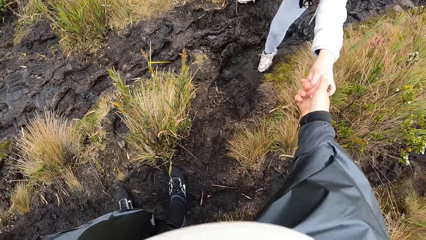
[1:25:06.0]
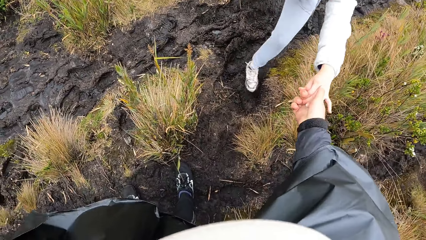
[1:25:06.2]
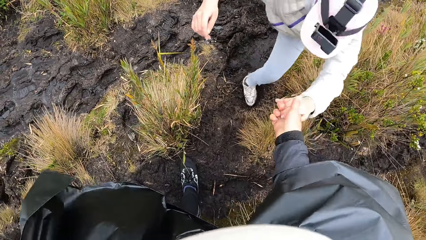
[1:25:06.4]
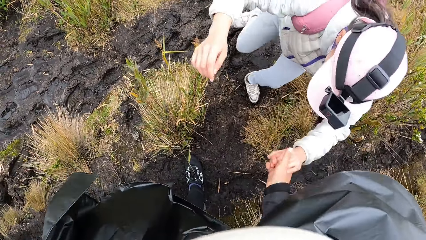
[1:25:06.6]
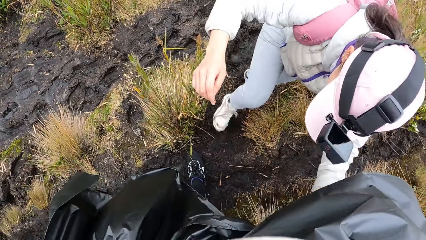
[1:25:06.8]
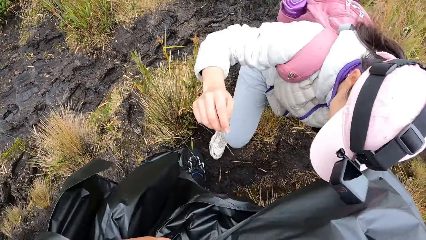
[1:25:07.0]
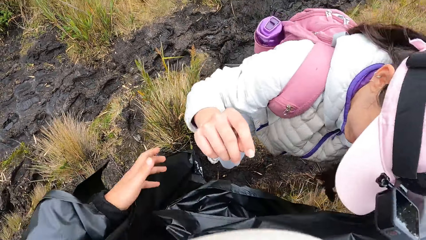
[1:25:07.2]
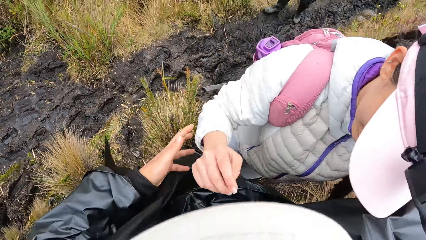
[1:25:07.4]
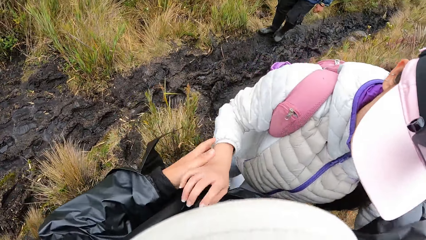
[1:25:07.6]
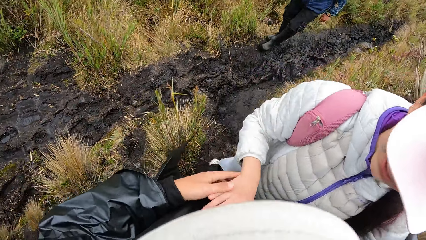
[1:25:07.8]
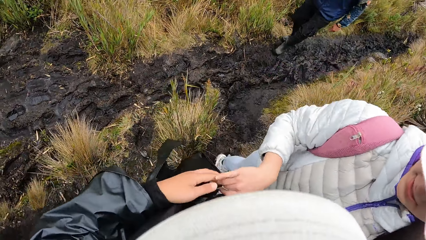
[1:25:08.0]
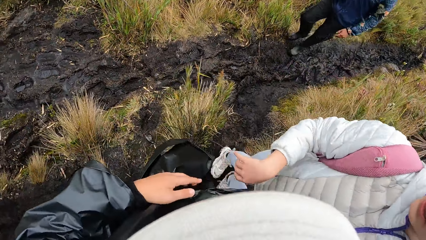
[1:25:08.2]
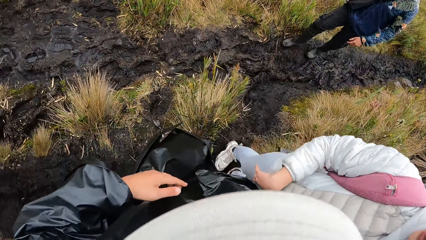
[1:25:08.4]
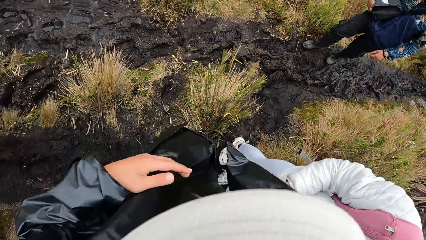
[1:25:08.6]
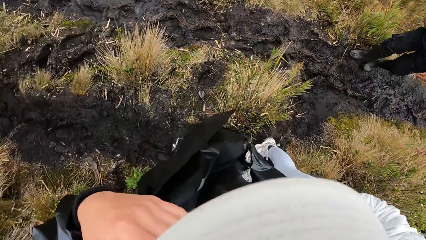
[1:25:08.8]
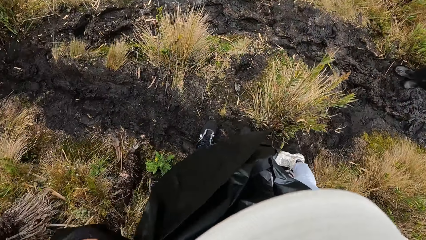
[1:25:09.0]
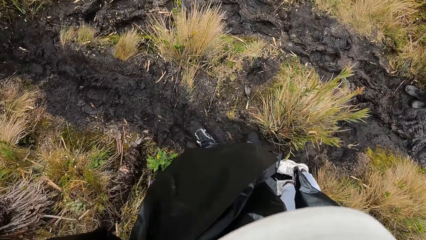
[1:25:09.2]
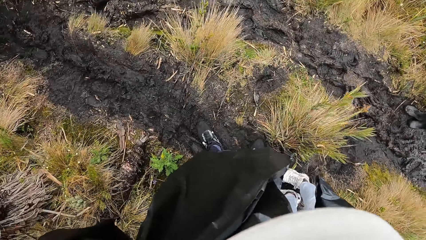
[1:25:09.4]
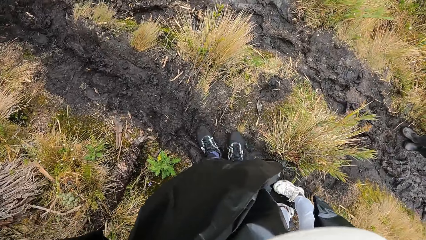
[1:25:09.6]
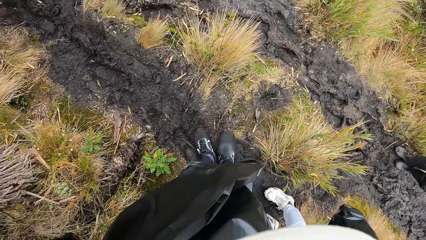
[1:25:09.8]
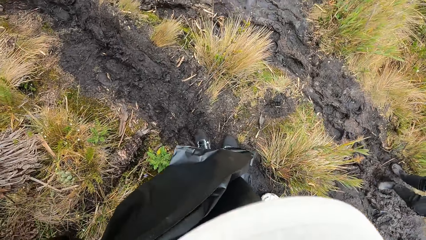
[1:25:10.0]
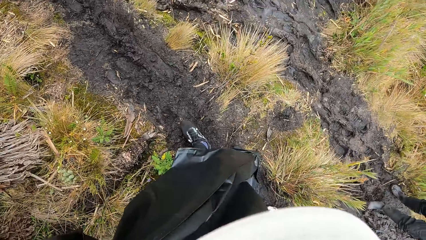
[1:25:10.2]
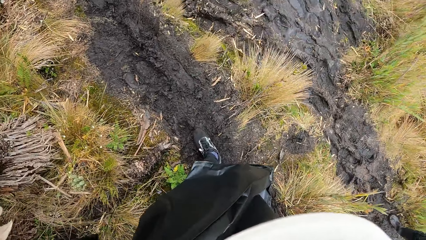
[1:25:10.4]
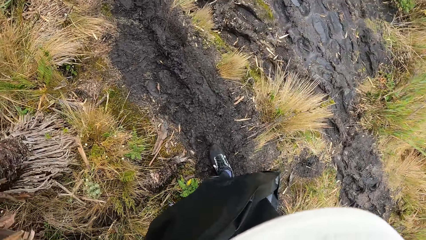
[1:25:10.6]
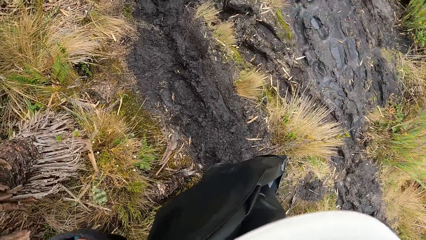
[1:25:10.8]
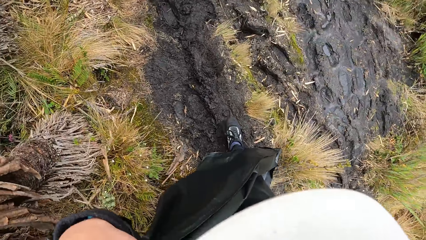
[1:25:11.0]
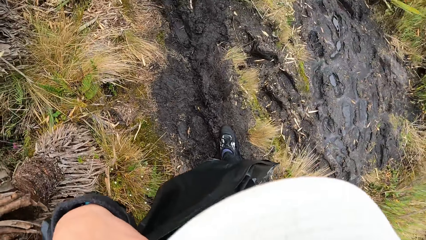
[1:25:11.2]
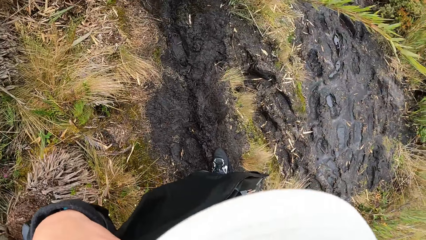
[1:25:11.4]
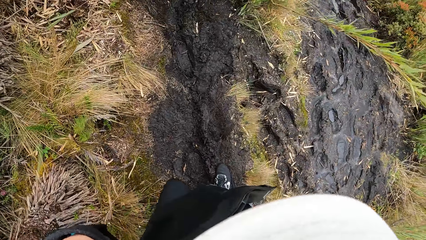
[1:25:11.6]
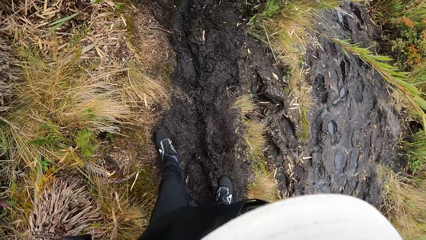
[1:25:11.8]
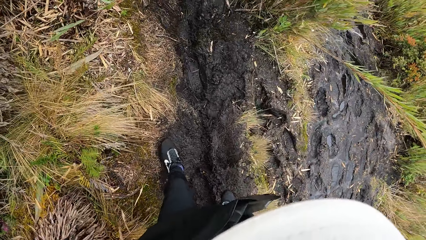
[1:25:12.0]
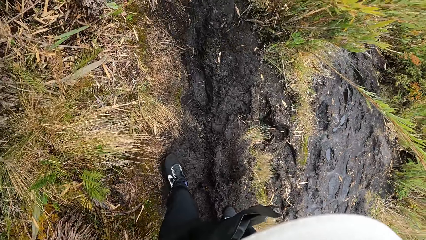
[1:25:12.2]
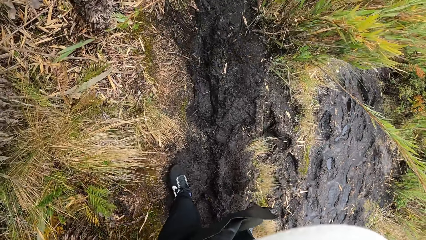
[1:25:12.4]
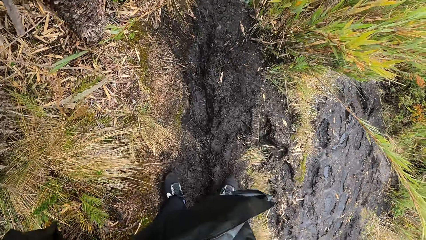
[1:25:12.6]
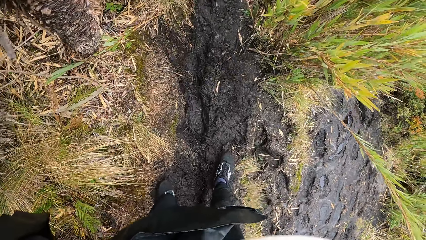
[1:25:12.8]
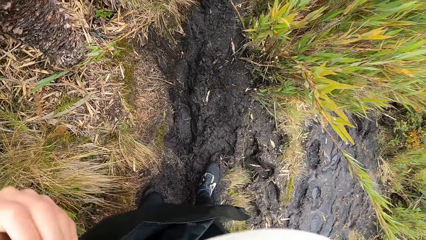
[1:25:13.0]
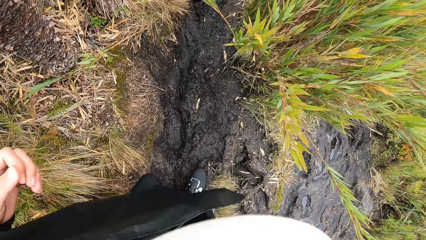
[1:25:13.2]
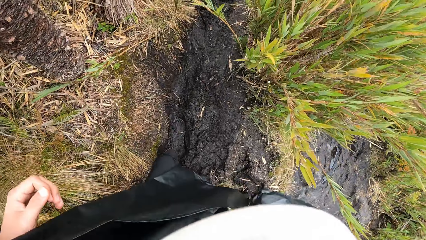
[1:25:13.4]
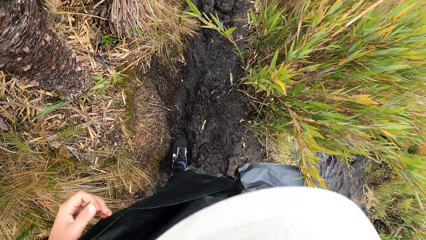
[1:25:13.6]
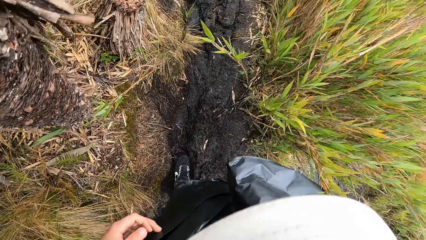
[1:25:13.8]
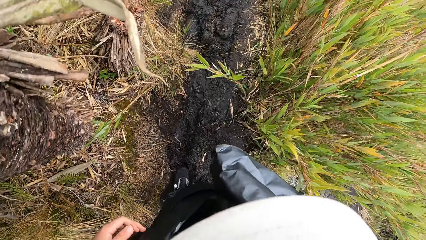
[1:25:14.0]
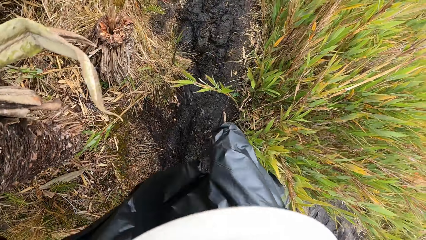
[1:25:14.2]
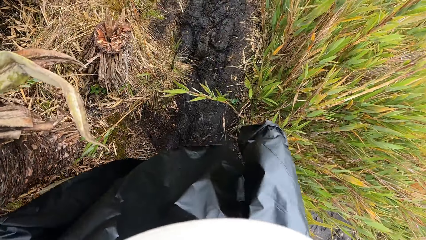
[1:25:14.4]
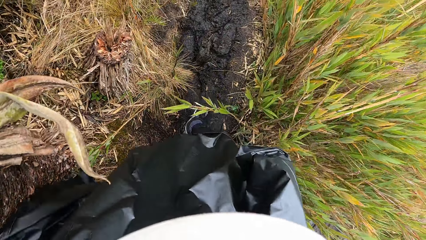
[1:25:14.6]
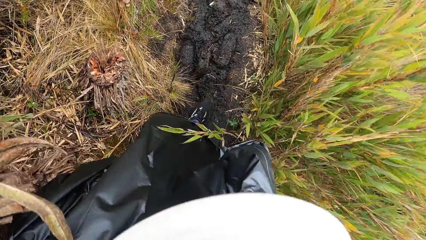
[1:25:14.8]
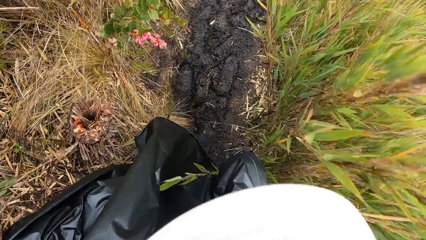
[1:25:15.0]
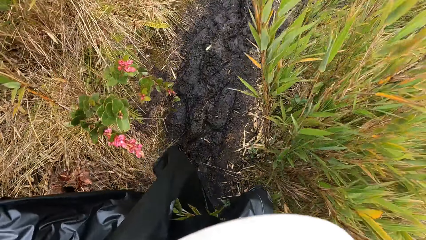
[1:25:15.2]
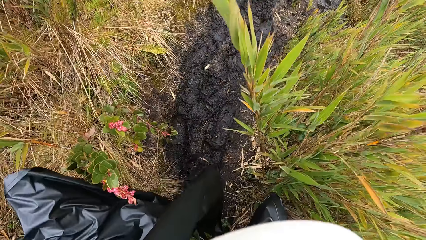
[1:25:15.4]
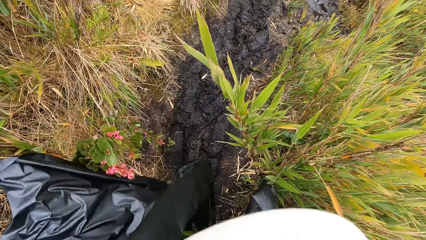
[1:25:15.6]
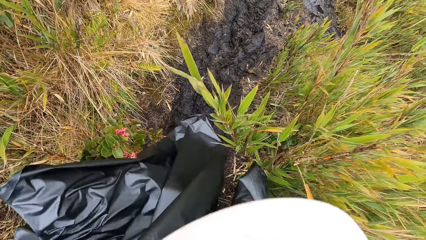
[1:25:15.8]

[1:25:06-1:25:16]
The camera wearer pulls the woman up from the muddy hike trail with her right hand. She lifts the hand. She walks on the muddy hike trail.

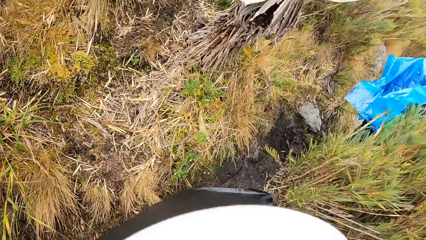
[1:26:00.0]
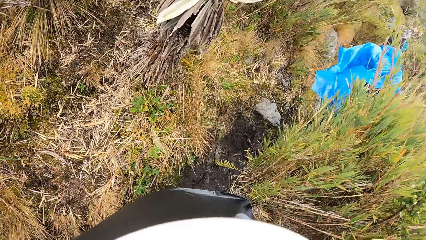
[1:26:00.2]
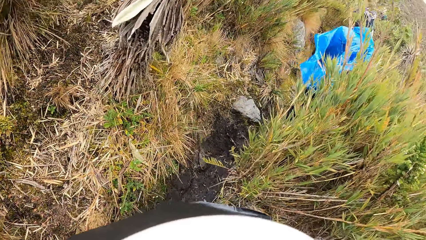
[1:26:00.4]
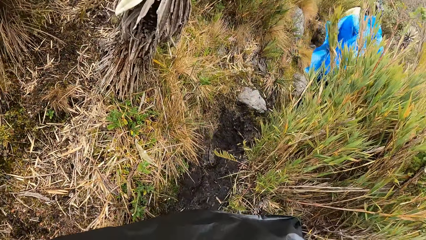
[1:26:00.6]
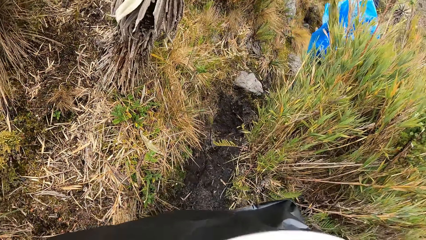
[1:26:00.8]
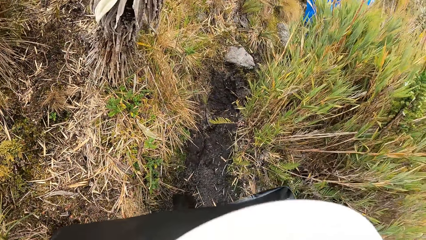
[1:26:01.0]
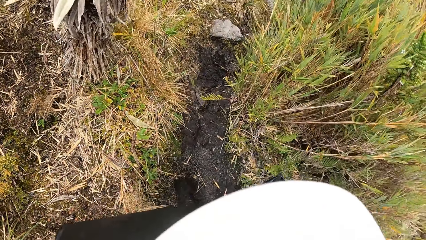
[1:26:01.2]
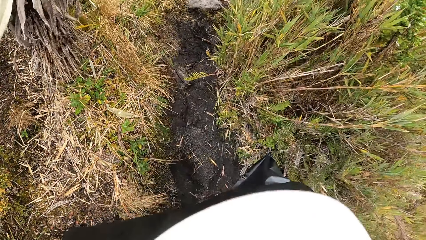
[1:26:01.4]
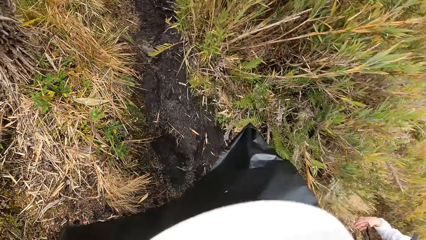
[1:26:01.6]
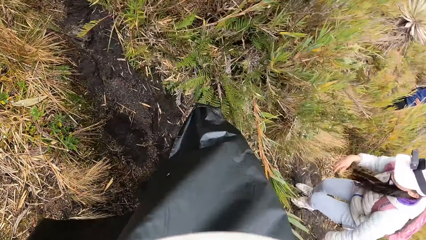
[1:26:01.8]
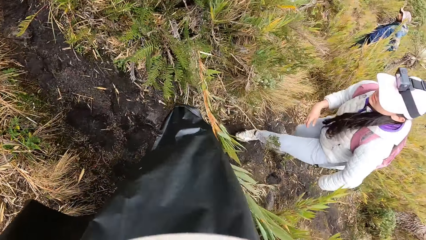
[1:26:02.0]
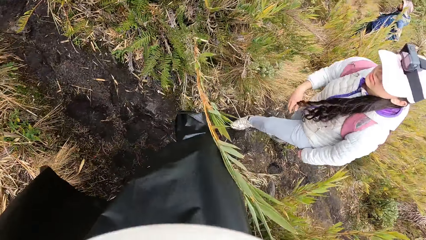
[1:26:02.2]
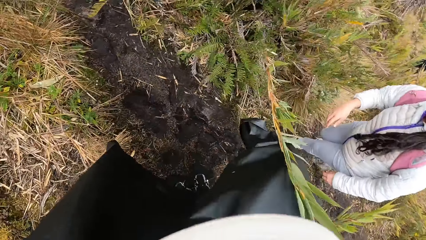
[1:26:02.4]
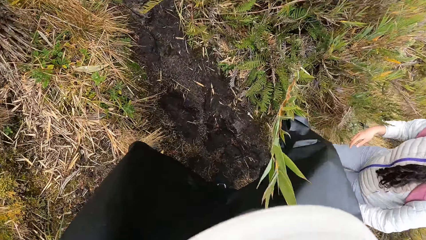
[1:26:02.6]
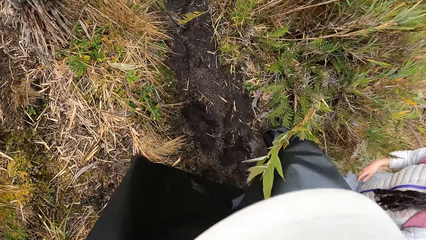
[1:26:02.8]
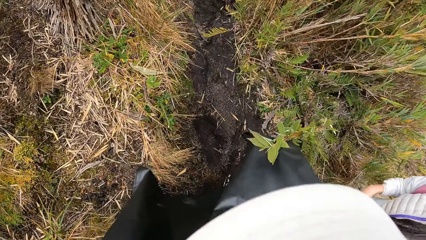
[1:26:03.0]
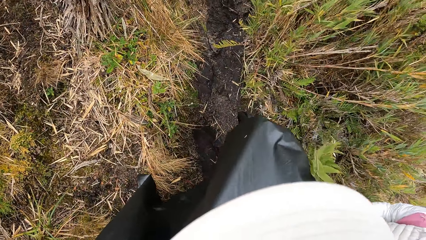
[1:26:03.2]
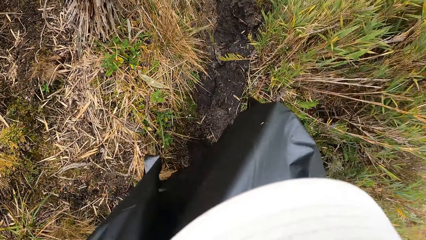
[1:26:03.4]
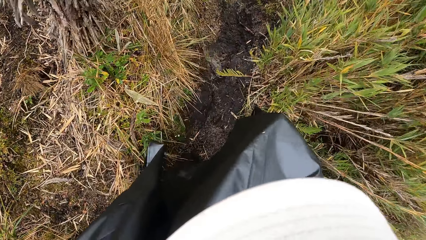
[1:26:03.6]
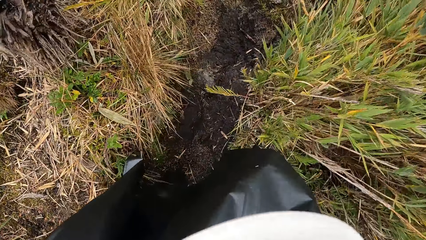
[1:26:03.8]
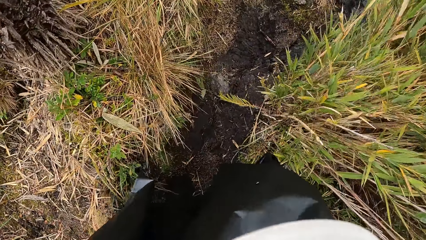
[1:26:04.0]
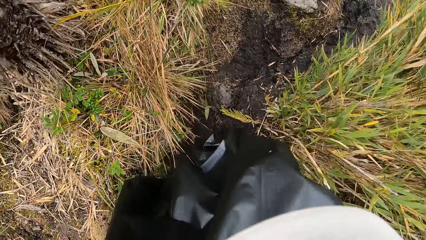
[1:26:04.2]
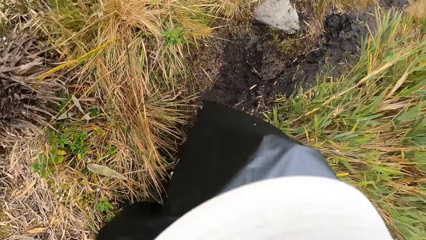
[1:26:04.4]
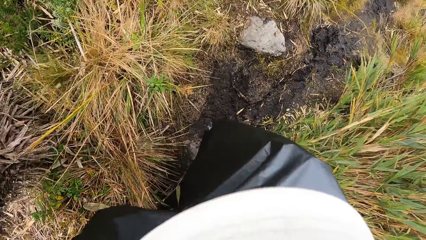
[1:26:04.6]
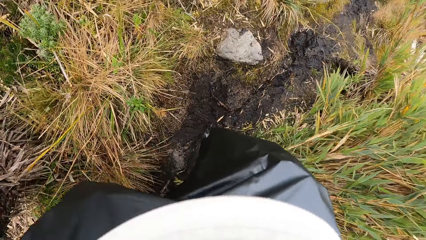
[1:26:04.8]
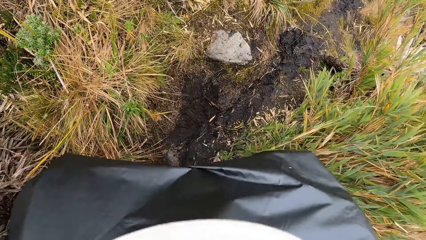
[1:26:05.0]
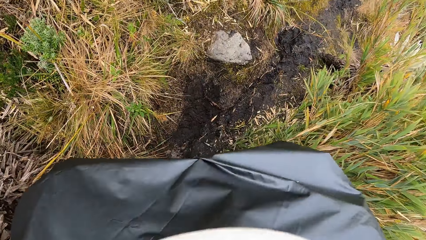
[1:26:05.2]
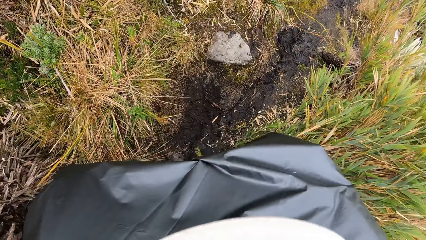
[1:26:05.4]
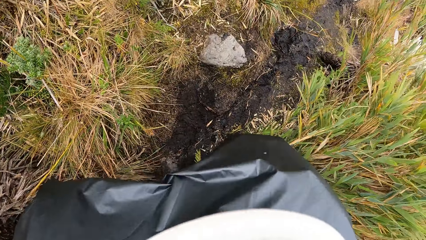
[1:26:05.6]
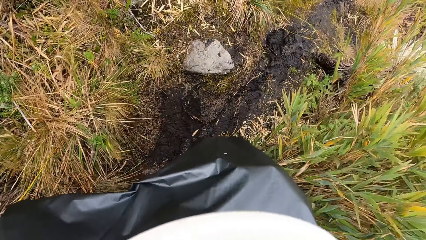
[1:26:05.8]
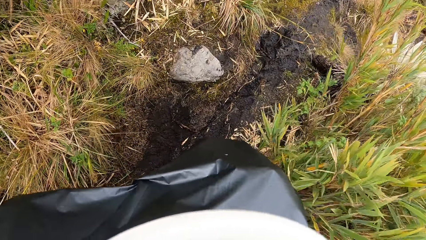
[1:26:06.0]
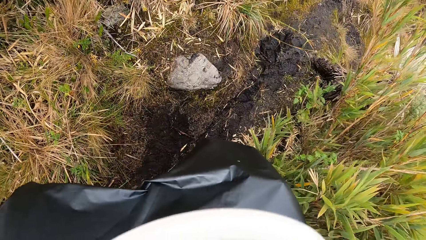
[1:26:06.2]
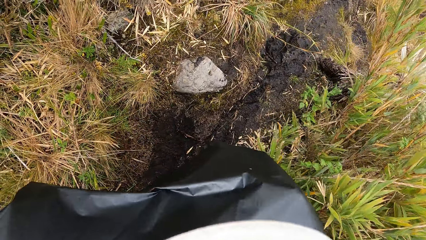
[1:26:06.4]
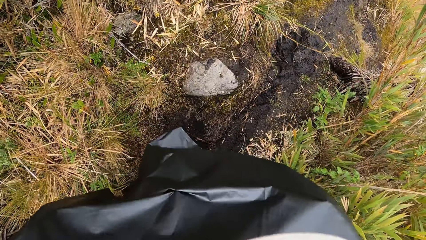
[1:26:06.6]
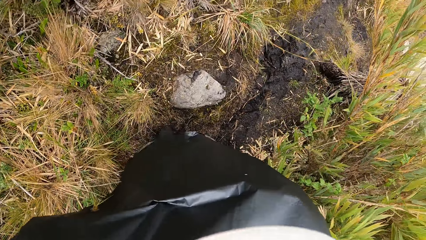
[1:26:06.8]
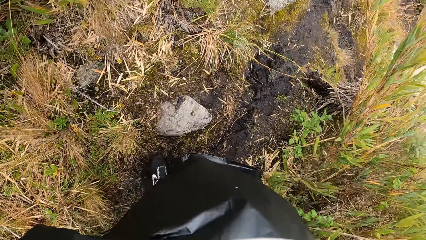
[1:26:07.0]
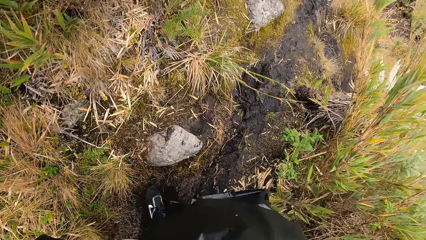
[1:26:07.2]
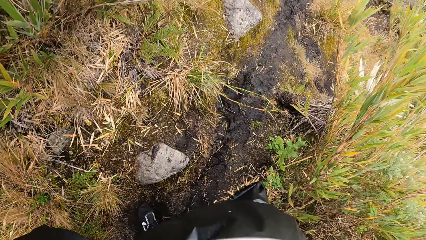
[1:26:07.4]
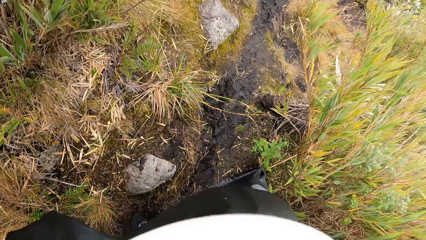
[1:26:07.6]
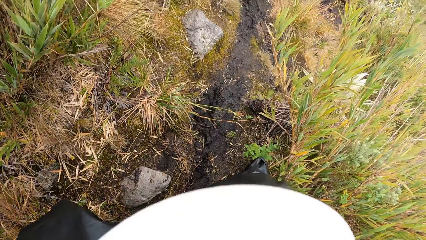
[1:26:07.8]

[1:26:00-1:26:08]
A woman walks behind the camera wearer on the mountain. A man walks behind the camera wearer on the mountain.
